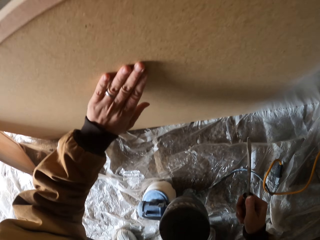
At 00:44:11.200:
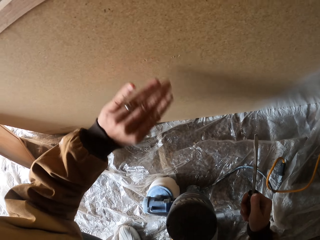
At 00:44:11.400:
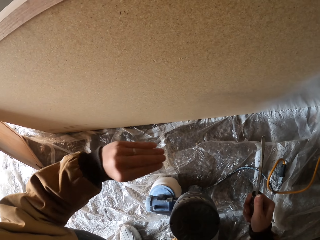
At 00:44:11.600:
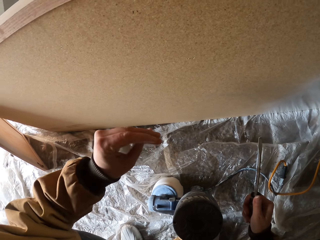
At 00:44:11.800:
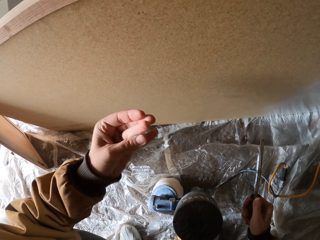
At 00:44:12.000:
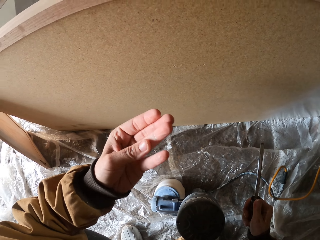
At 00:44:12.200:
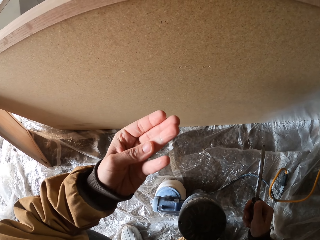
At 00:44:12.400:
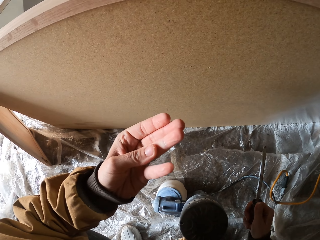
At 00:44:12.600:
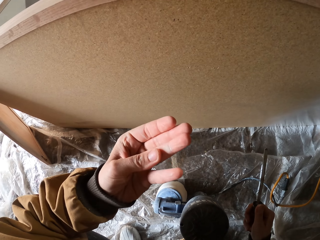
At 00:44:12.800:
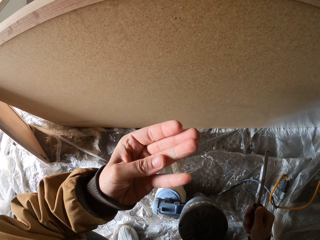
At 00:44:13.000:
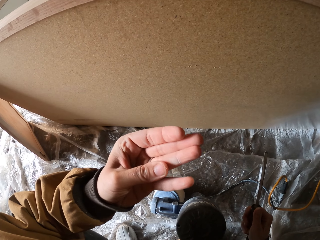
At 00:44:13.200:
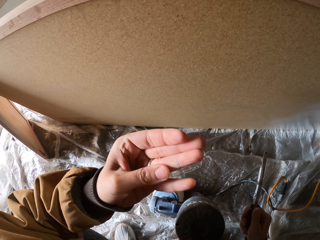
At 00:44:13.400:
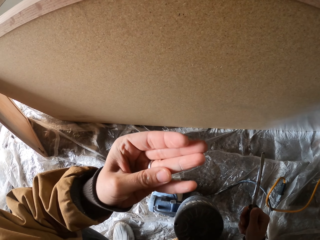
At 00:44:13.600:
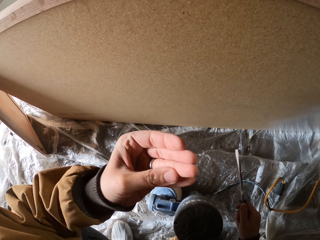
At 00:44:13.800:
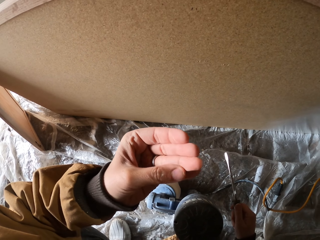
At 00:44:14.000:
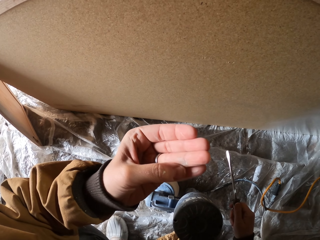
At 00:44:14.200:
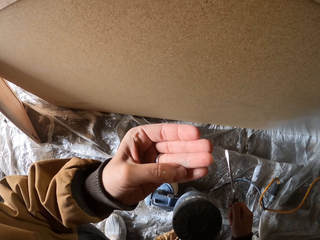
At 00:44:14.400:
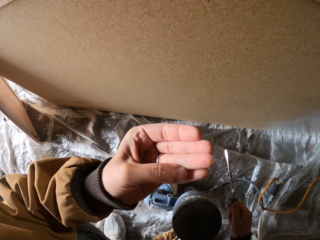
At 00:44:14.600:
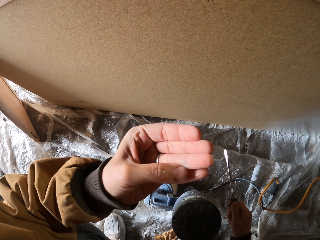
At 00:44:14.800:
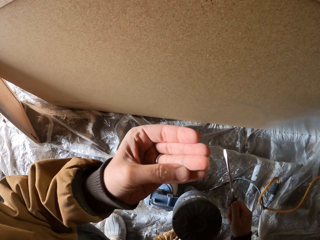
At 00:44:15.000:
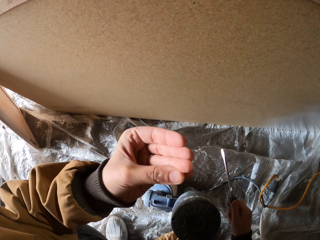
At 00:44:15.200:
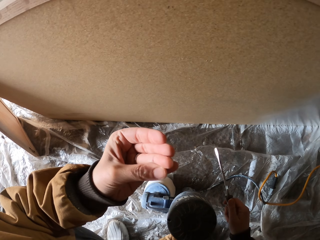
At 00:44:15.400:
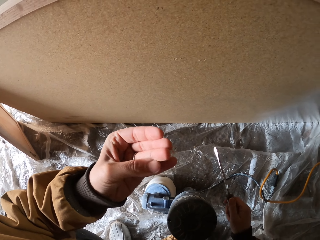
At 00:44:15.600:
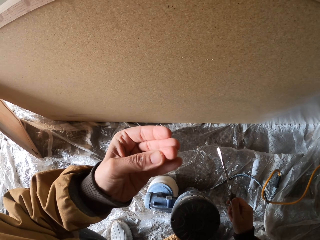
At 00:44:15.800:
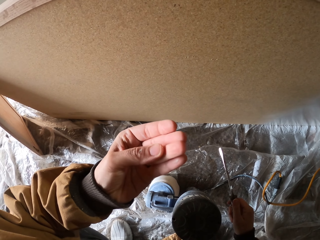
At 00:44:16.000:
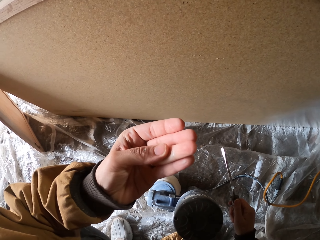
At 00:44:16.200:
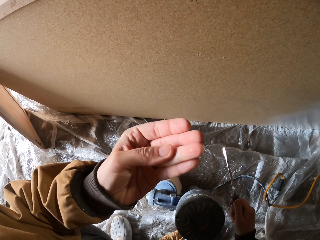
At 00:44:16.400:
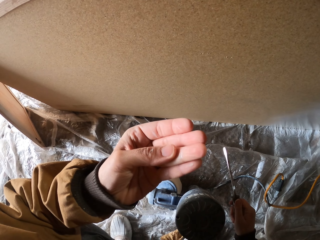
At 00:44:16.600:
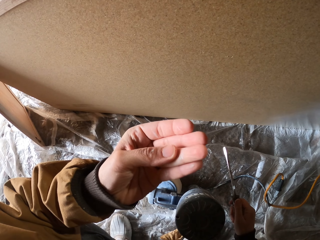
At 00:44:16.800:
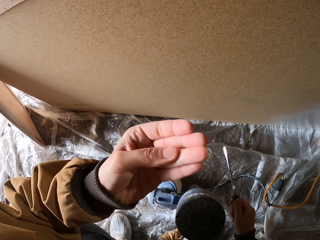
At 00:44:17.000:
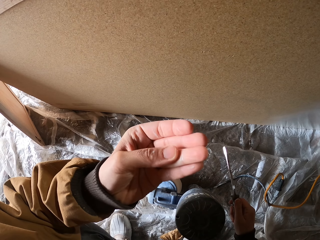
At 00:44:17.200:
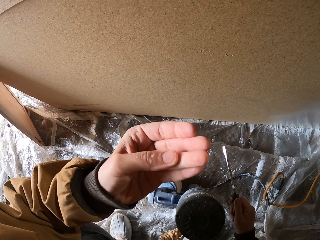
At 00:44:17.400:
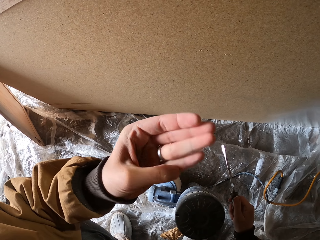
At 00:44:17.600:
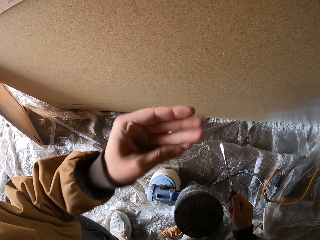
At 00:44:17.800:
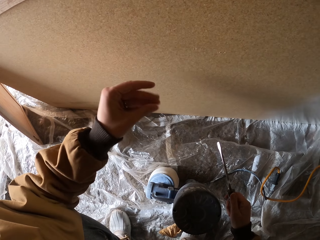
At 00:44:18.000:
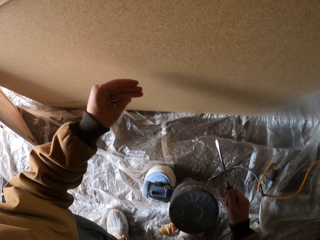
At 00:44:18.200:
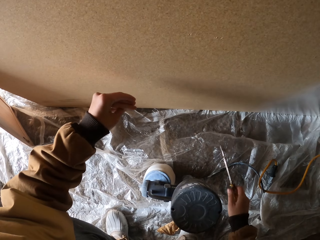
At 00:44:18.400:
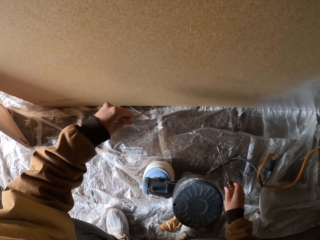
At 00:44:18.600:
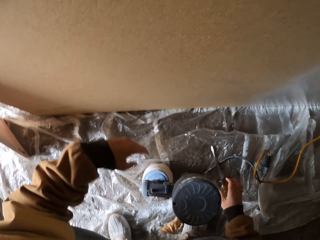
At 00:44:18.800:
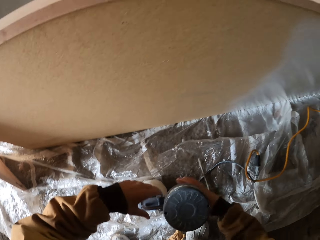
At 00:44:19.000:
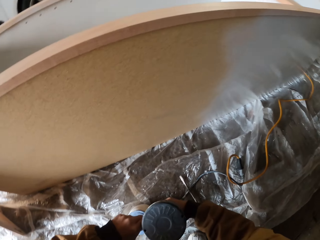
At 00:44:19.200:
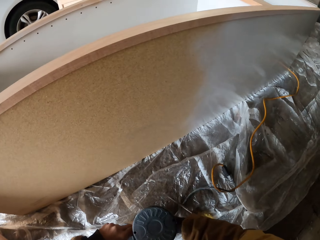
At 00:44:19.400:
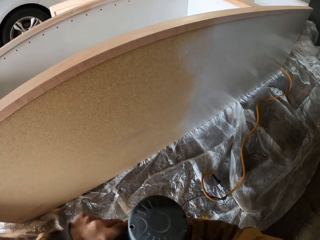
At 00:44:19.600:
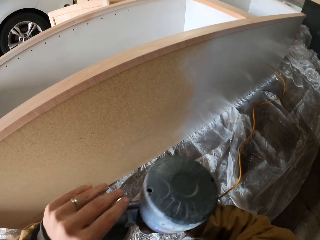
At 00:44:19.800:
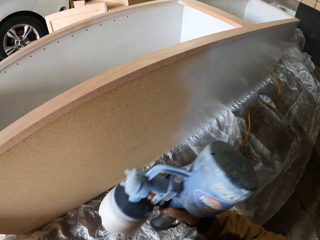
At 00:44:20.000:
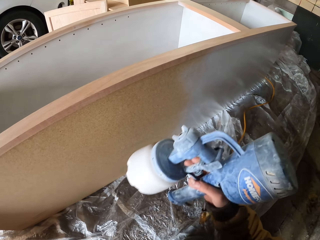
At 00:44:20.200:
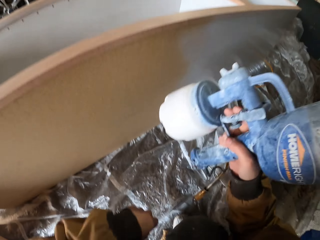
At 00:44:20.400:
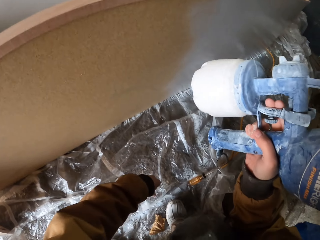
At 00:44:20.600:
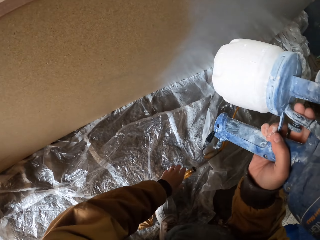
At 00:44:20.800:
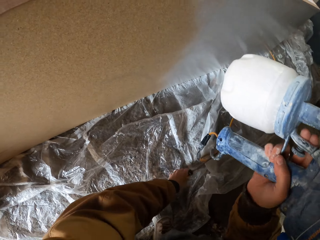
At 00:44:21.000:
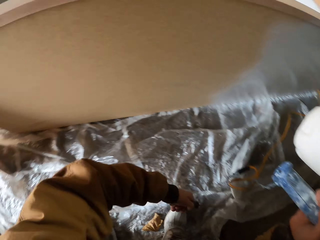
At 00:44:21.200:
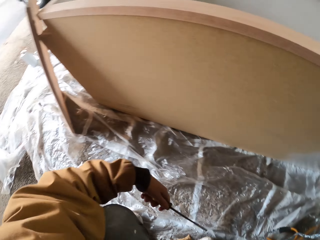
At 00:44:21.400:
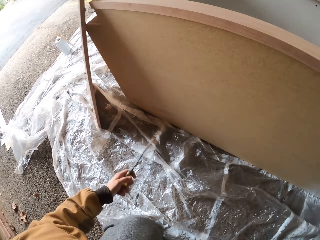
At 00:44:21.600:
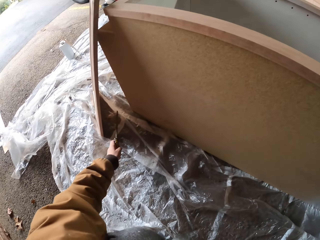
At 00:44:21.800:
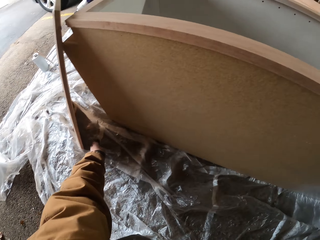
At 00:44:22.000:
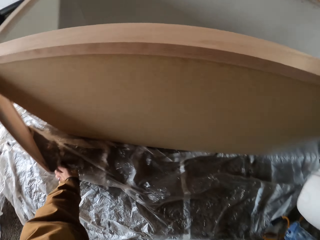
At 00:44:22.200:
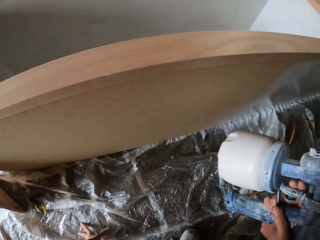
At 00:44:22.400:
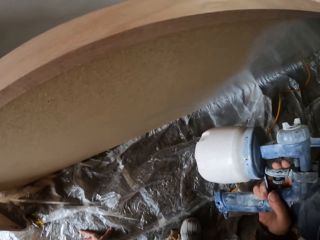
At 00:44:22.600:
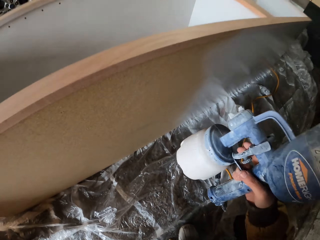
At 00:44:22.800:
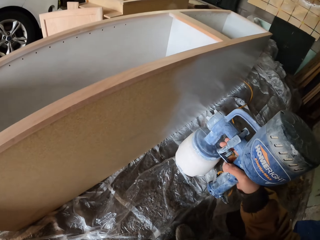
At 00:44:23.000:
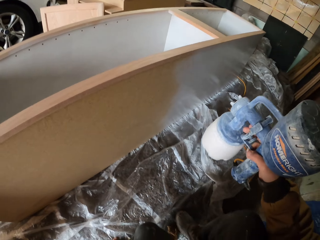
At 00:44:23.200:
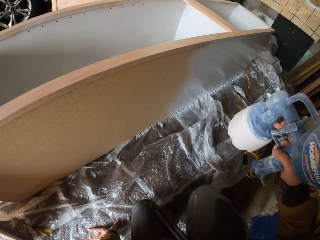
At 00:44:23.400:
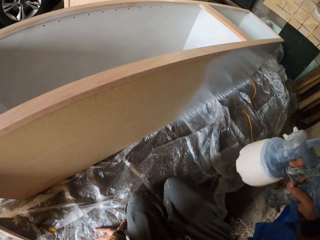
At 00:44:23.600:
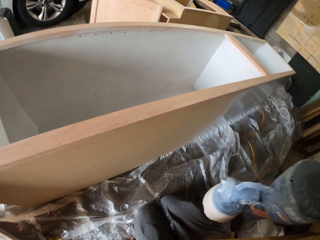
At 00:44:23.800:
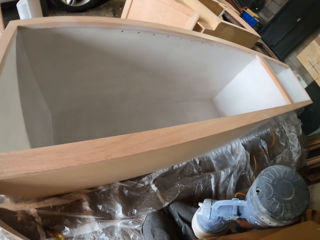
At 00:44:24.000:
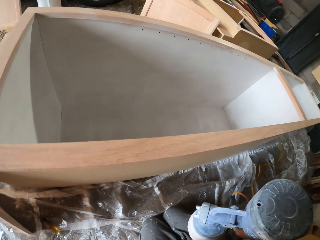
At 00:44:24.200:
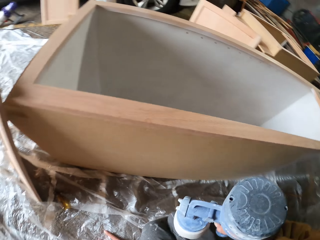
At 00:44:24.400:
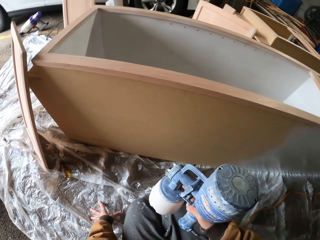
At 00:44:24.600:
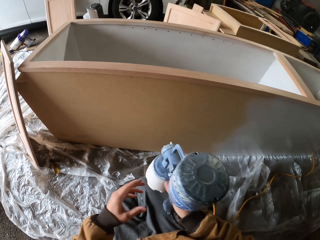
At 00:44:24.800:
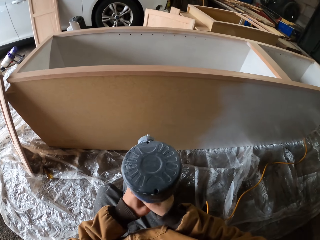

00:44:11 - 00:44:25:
The camera wearer wipes the board with his left hand. He rubs his left fingers. He looks at his left hand. He picks up the paint sprayer with both hands. He pulls the cable. He picks up the screwdriver with his left hand. He turns round. He puts down the screwdriver with his left hand. He turns round.

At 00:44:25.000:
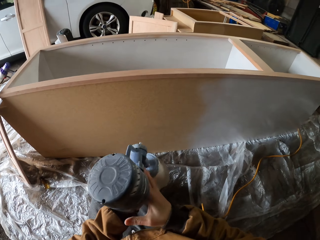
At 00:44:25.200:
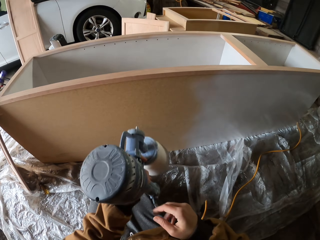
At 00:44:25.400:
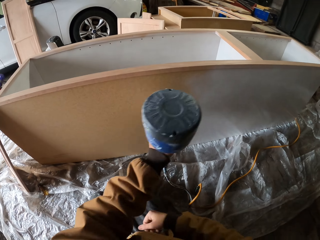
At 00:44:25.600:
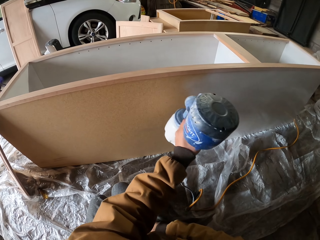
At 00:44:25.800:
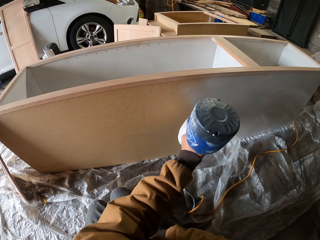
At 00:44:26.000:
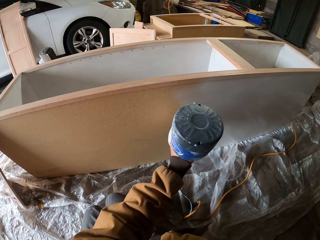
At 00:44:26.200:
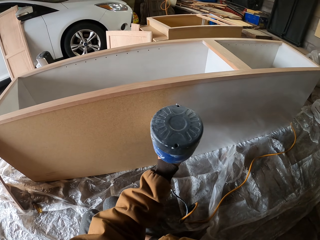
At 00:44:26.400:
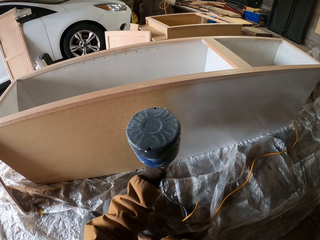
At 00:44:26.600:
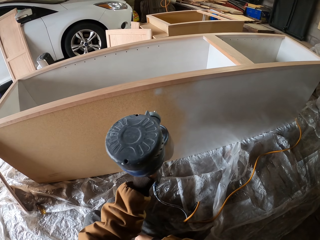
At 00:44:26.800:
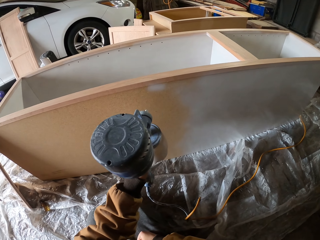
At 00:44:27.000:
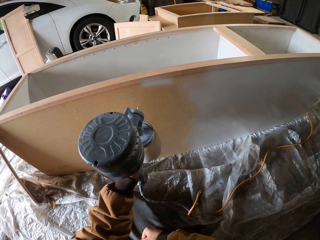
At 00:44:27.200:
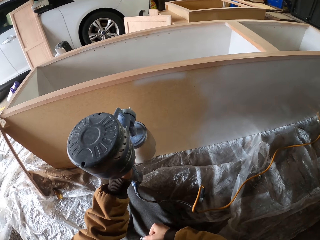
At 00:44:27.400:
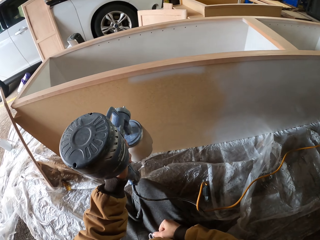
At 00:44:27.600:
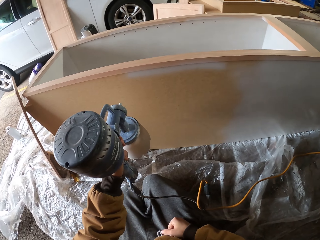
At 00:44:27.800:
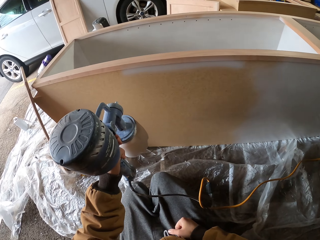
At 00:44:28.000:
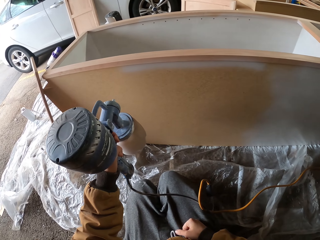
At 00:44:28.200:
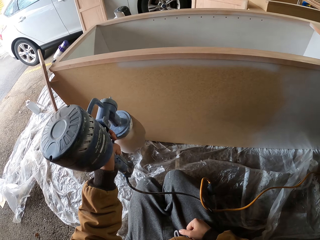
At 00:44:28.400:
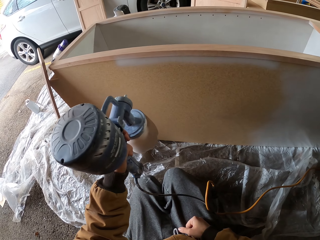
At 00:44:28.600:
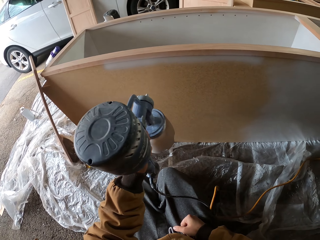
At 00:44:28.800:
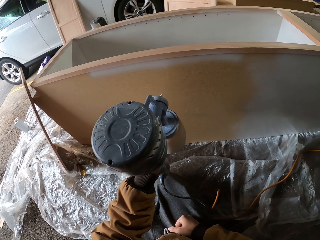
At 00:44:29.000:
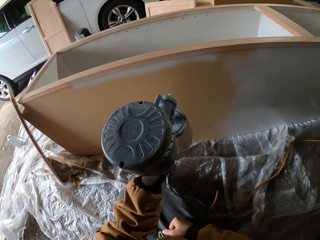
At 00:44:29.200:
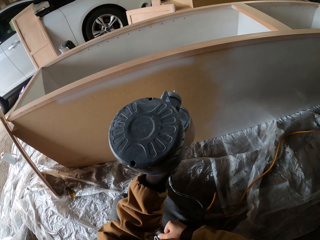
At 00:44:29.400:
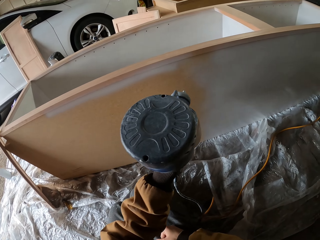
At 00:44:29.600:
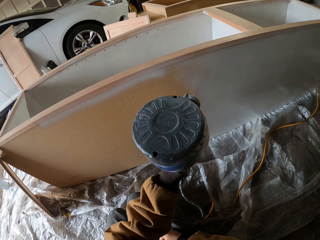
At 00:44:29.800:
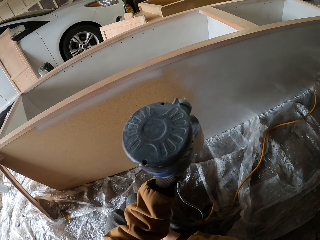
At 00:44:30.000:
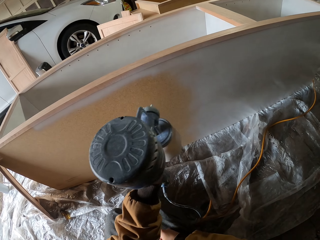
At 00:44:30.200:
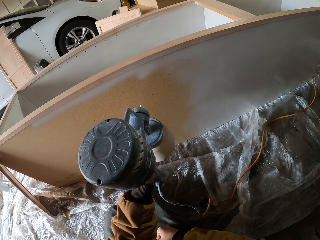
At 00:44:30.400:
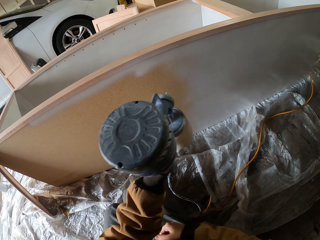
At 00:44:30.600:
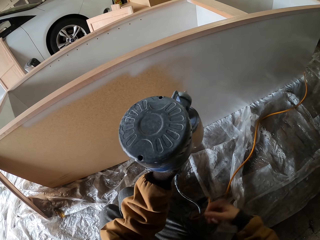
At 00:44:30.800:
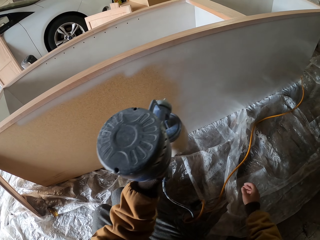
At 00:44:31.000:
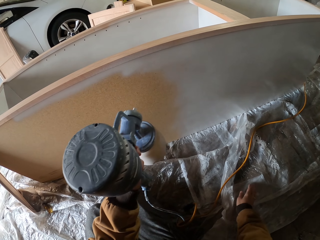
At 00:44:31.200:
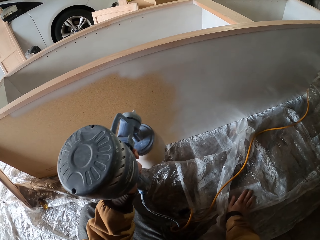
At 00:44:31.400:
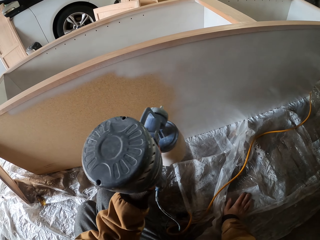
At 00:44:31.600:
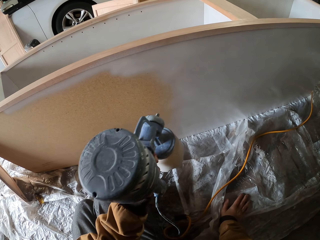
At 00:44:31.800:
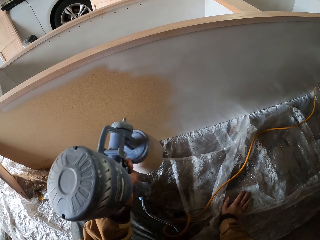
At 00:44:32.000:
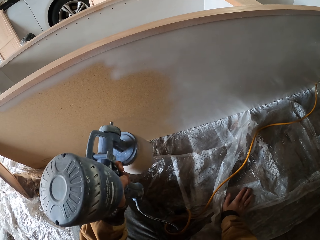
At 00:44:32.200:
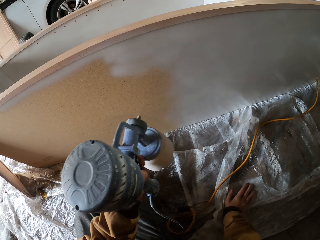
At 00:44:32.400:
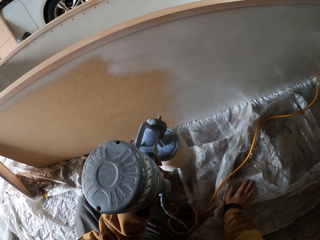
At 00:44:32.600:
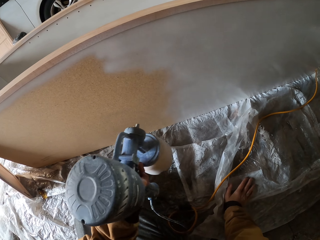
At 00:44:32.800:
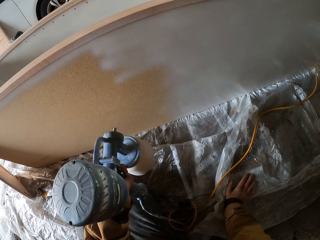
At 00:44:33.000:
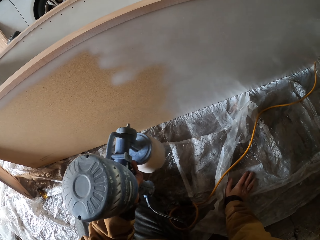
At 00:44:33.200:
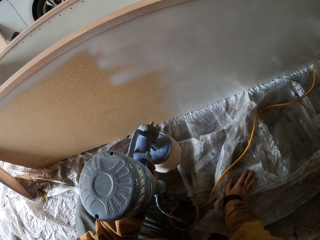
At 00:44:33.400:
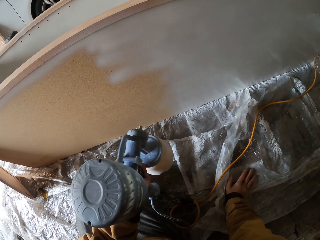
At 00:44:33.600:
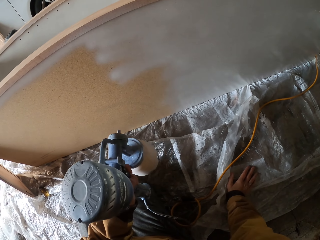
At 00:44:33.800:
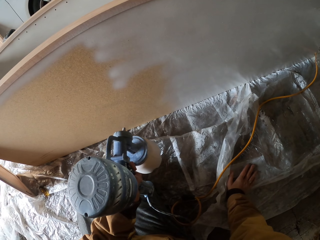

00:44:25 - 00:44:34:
The camera wearer passes the airless sprayer or paint sprayer to the left hand. He sprays the nylon paper with the paint sprayer with his left hand. He puts down his right hand. He touches the plastic bag on the floor.
